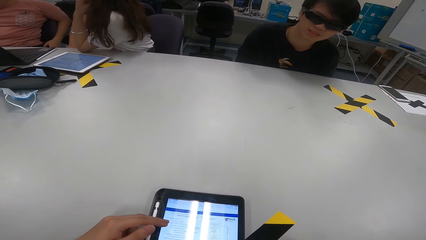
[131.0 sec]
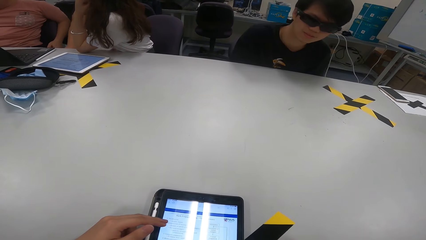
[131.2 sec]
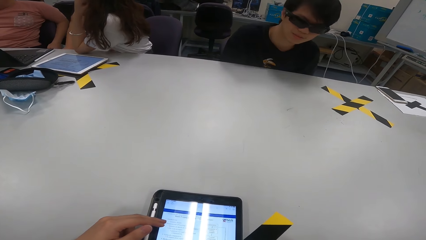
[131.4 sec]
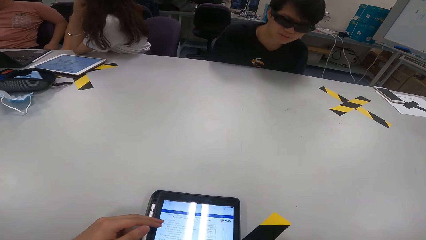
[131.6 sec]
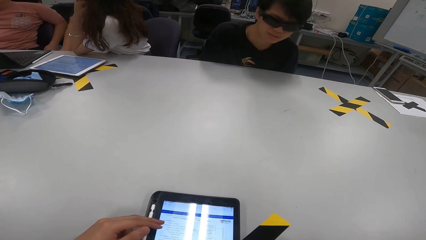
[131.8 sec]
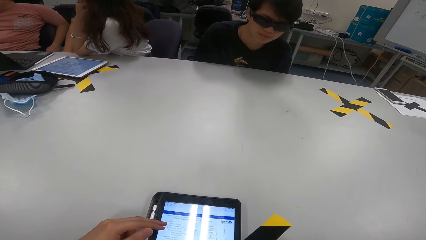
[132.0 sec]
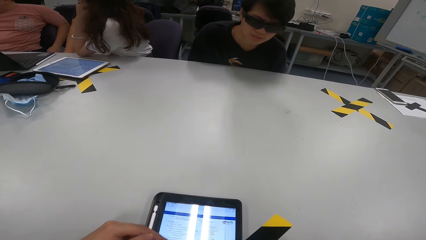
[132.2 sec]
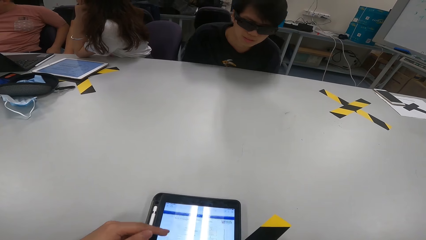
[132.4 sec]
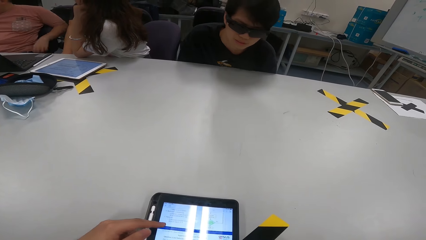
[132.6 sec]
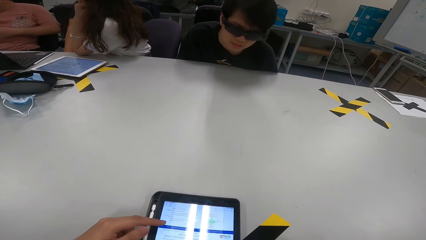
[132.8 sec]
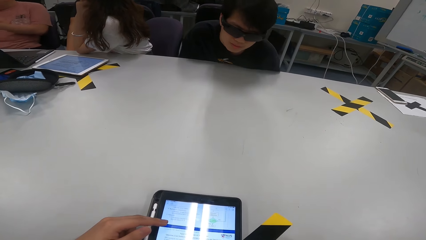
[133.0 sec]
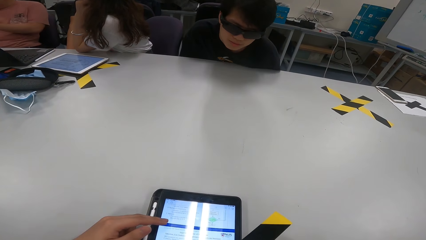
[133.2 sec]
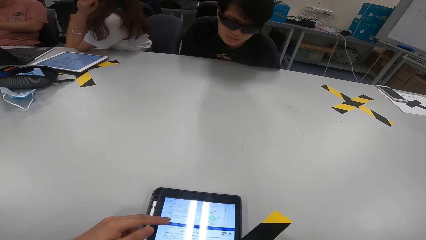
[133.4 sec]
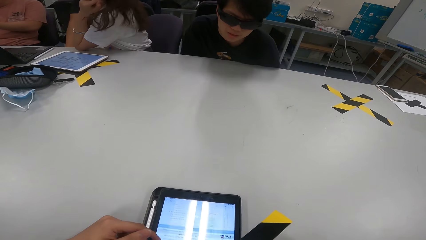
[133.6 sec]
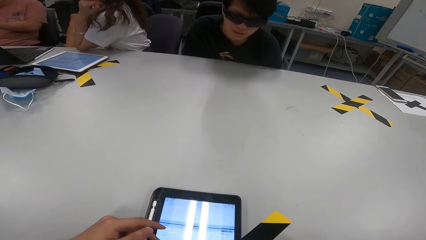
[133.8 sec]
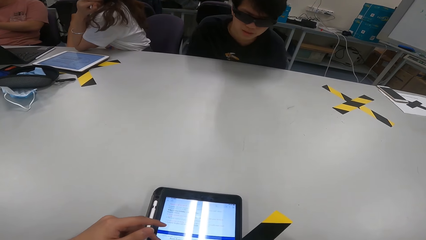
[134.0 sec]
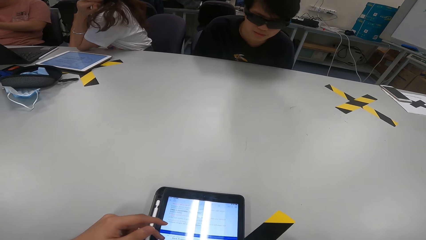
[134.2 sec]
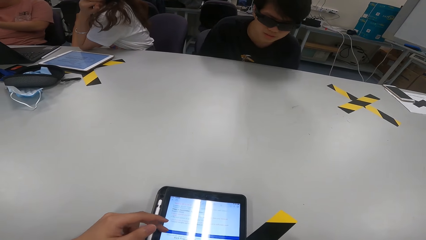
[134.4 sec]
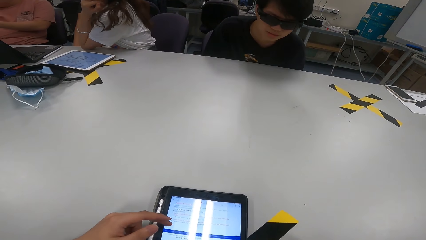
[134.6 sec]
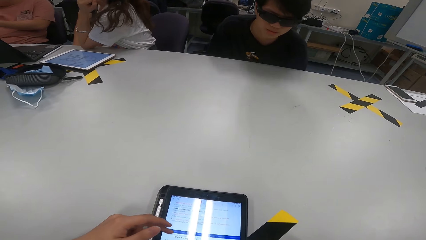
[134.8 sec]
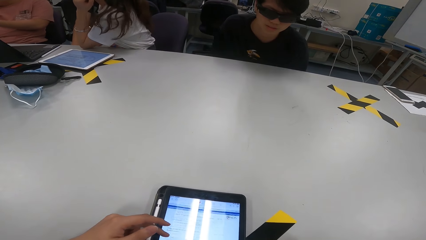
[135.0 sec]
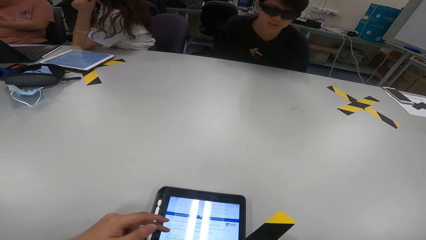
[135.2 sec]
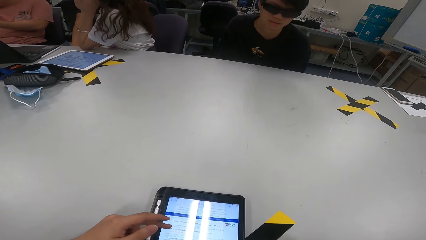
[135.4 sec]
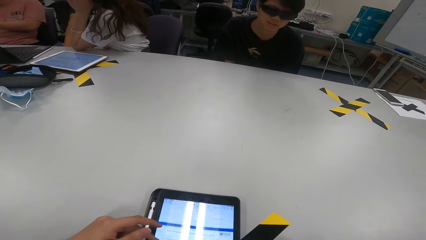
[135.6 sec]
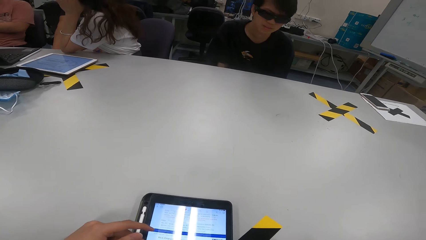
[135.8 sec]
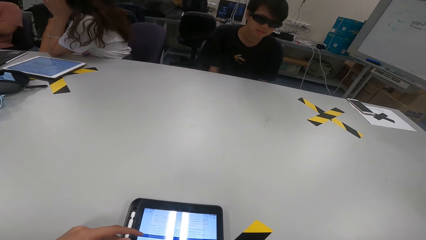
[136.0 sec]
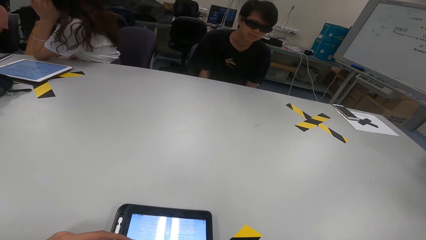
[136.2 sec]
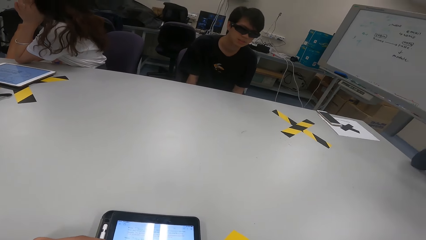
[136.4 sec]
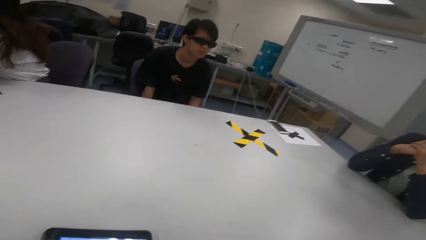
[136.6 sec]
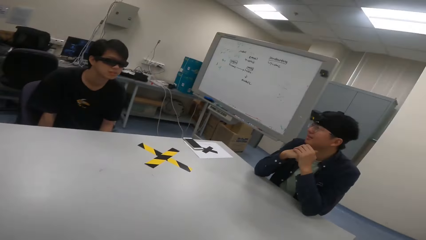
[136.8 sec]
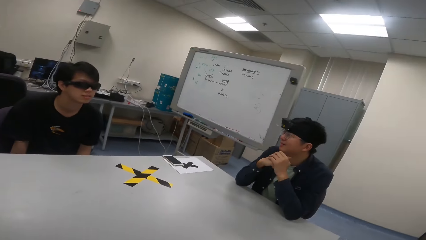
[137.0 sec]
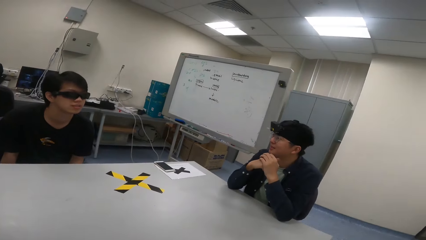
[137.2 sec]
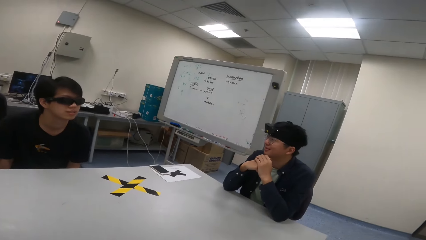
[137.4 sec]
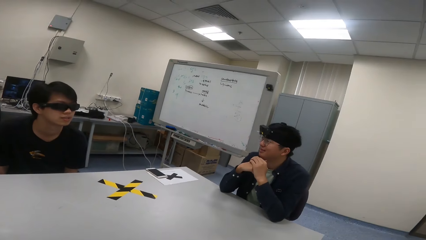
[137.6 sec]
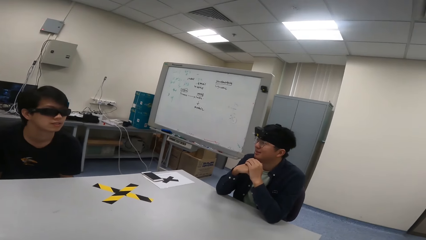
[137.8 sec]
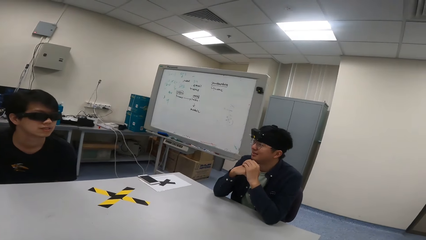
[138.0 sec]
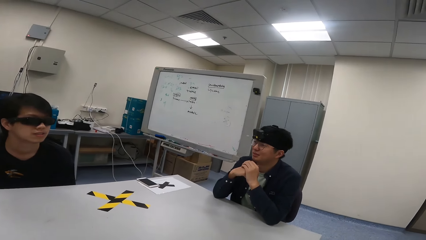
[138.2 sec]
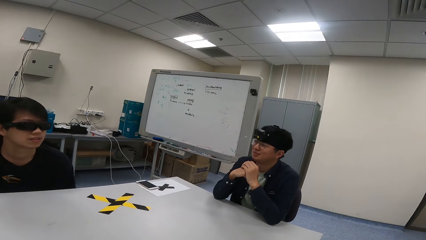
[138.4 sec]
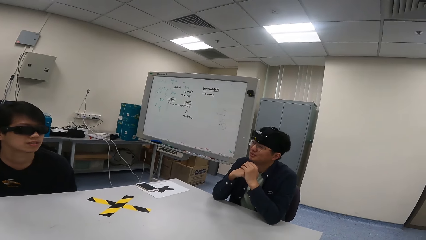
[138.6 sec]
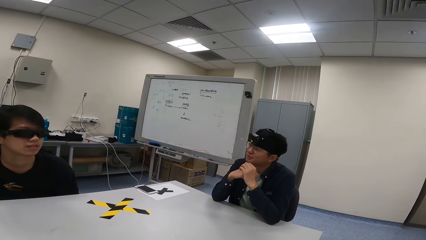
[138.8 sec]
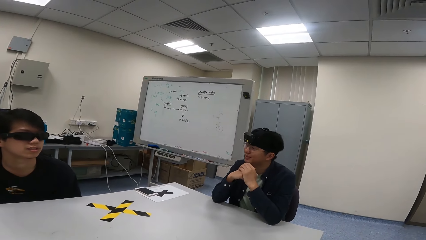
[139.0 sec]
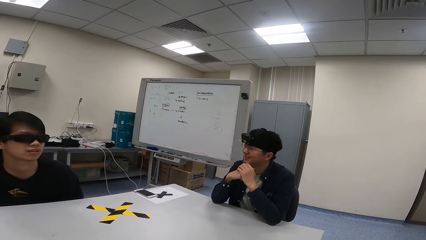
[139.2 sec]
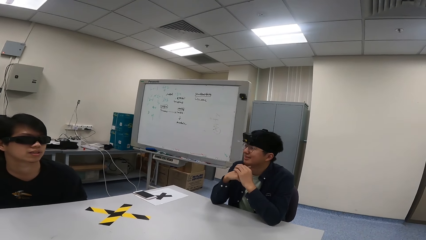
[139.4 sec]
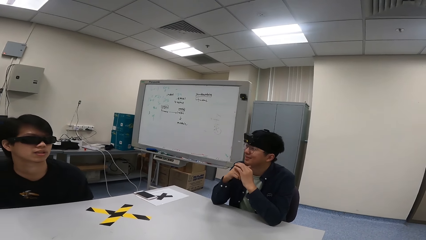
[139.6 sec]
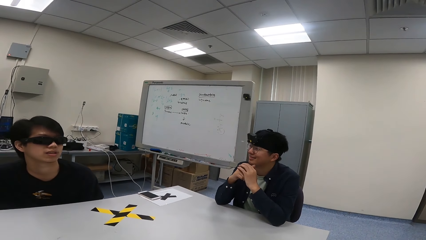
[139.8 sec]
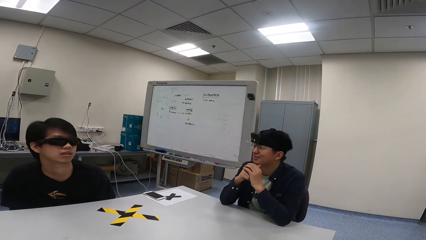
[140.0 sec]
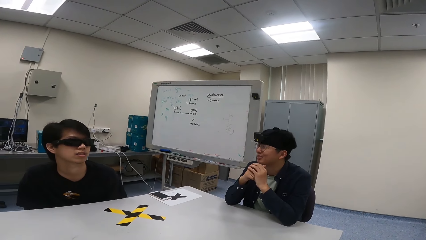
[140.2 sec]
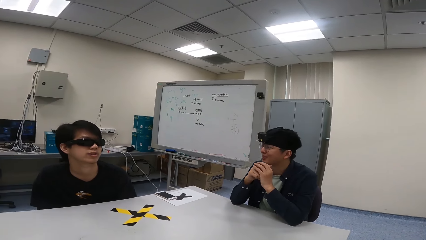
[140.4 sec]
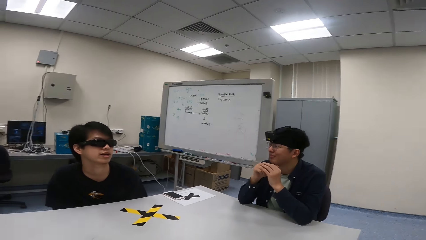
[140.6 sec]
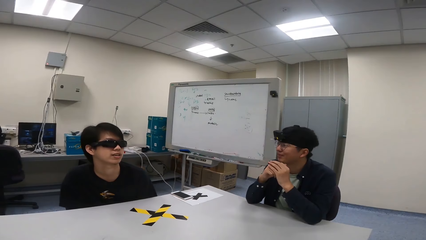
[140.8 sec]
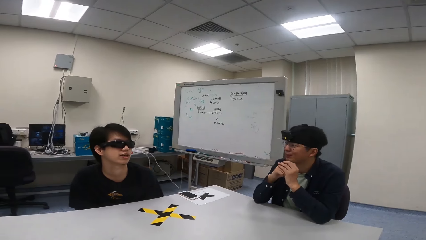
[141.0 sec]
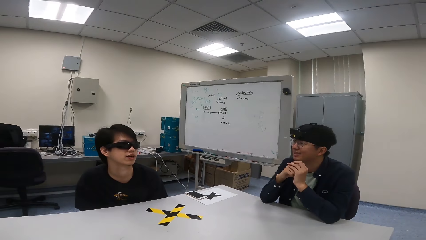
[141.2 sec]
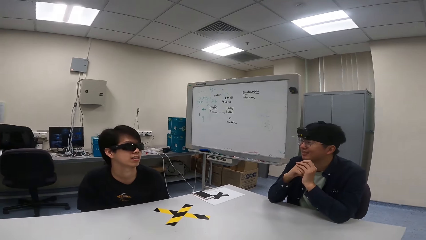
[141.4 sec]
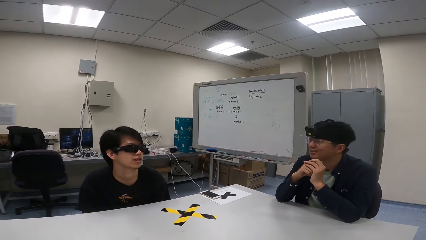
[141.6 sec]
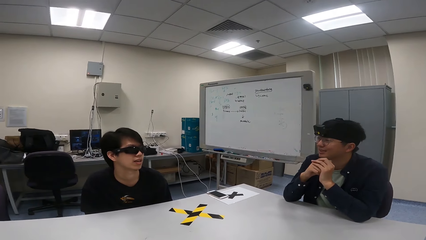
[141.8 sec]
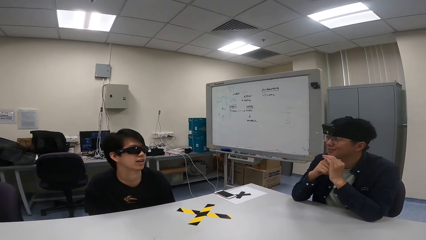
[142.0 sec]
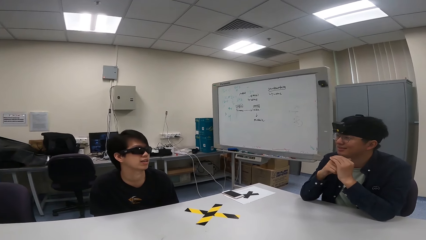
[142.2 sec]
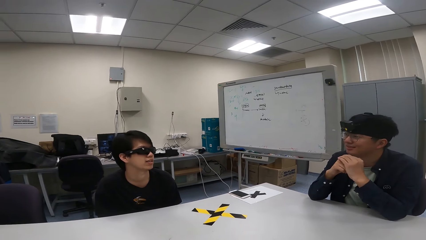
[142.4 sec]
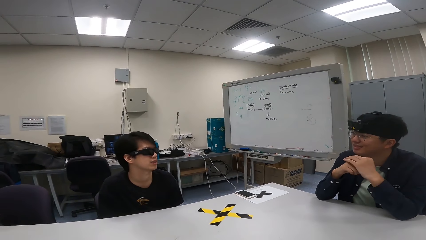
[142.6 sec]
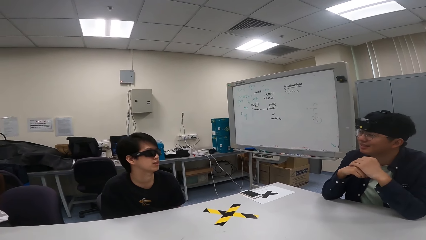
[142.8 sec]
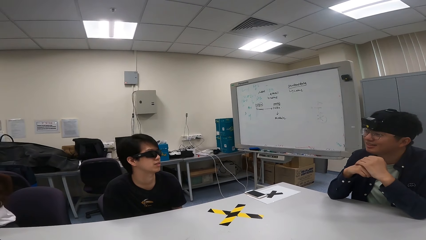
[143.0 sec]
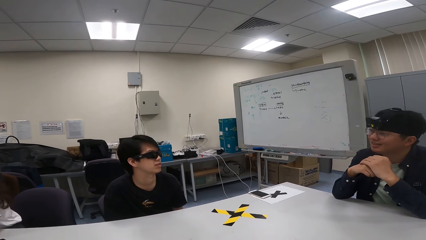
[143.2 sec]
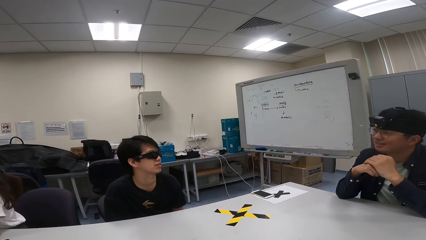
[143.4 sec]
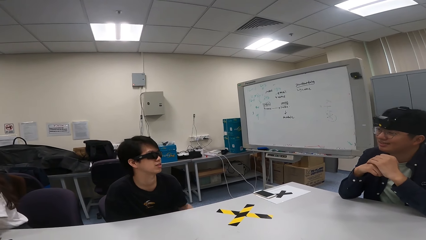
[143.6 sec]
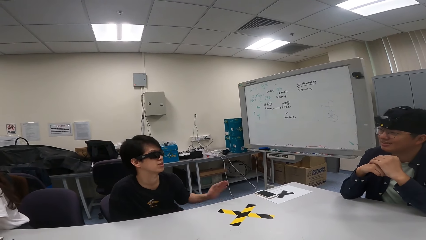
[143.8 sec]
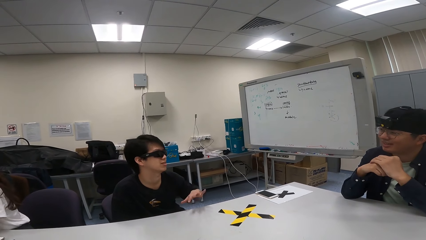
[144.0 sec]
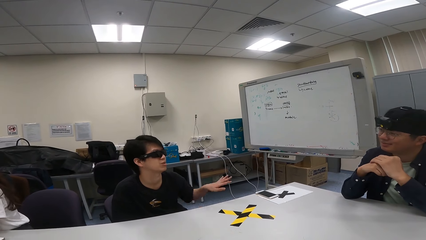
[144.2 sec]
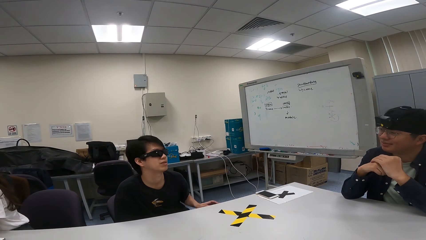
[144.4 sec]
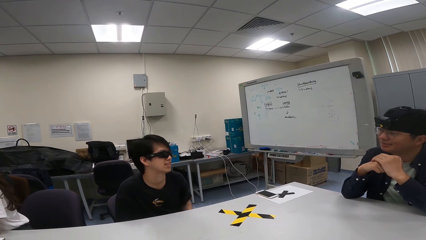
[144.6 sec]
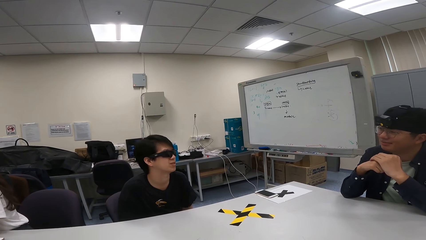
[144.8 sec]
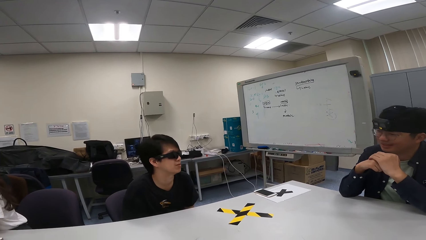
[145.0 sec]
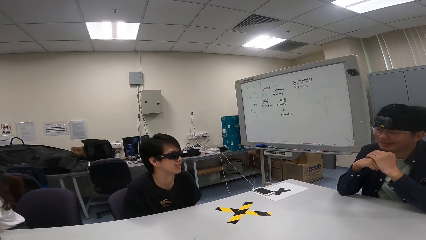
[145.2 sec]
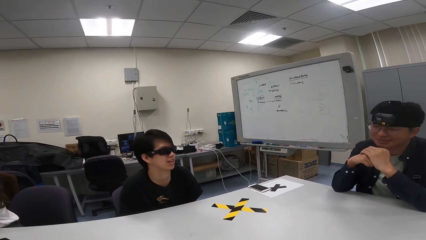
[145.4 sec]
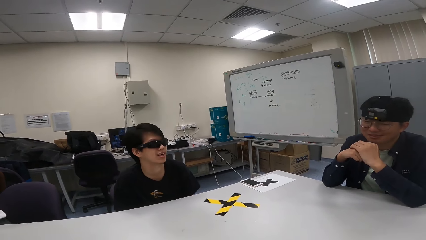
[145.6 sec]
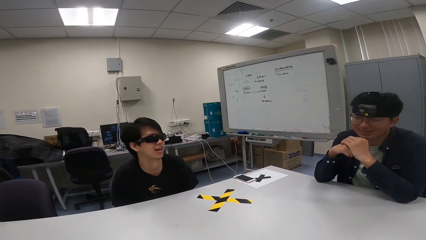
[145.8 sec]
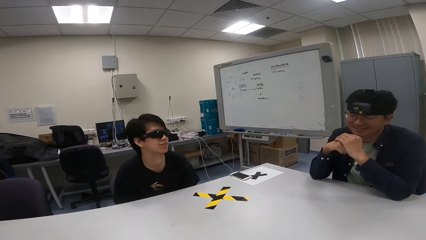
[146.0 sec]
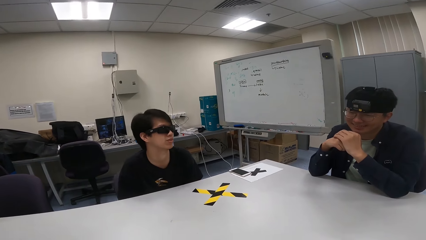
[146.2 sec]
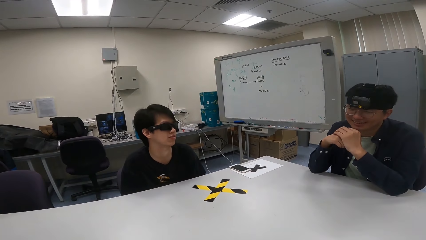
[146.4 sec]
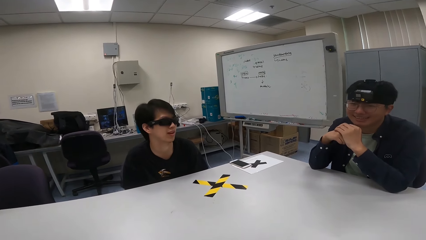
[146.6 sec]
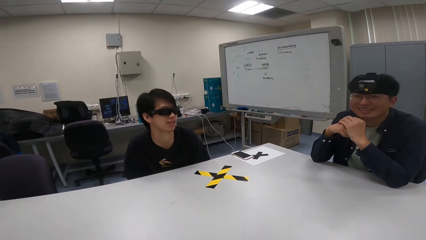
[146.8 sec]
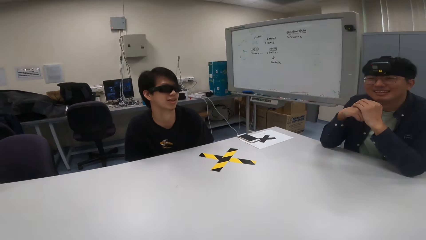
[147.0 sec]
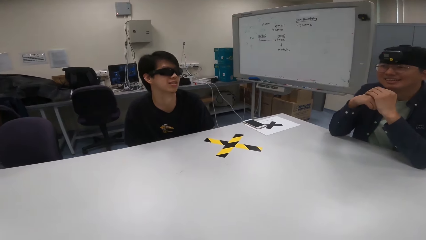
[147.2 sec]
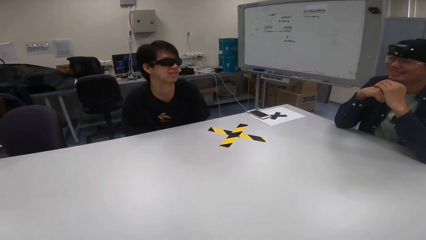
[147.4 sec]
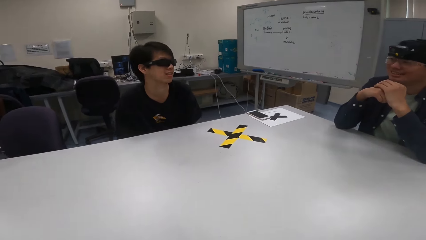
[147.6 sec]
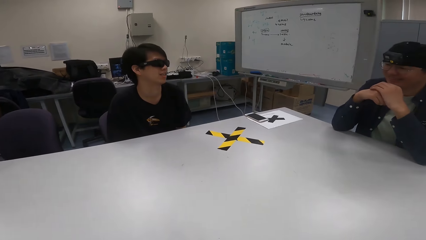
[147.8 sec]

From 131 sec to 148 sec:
The camera wearer scrolls his phone. A man leans on the table. The camera wearer turns to look at the man and another man. The other man talks to the first man. The first man swings with his chair.
